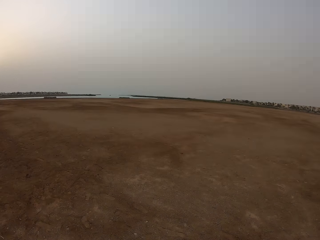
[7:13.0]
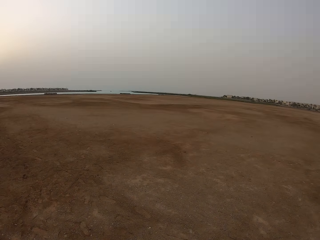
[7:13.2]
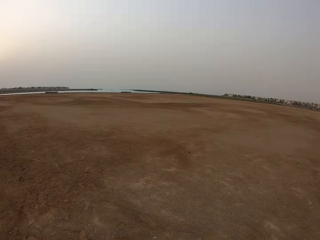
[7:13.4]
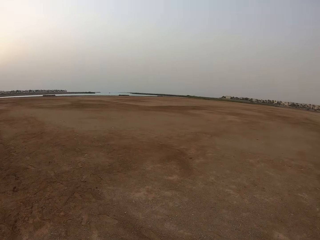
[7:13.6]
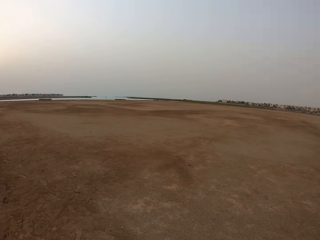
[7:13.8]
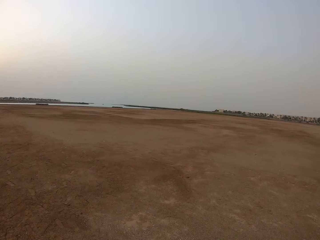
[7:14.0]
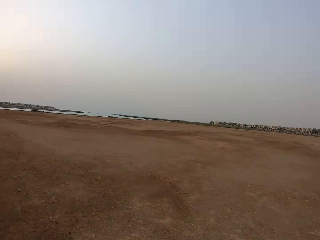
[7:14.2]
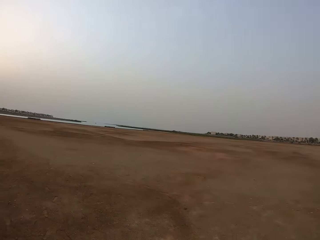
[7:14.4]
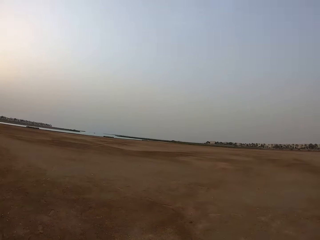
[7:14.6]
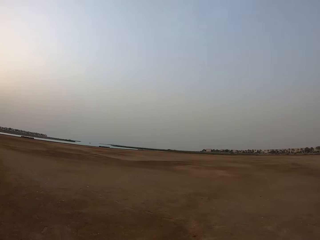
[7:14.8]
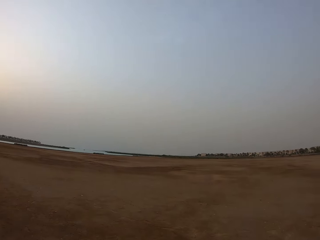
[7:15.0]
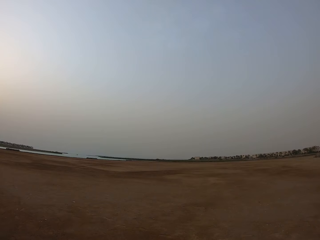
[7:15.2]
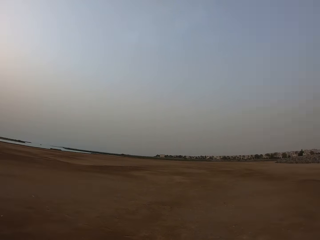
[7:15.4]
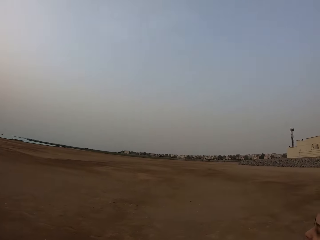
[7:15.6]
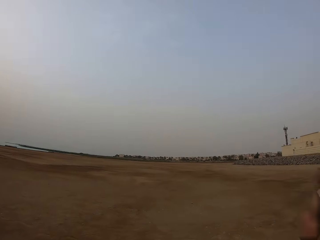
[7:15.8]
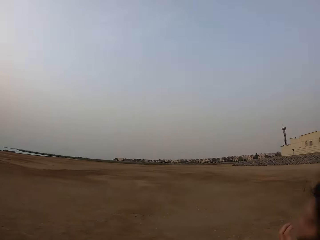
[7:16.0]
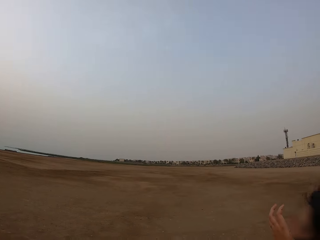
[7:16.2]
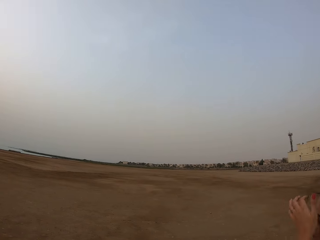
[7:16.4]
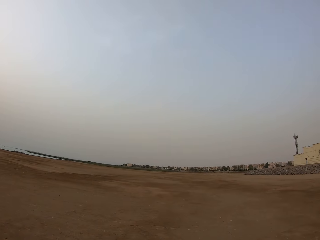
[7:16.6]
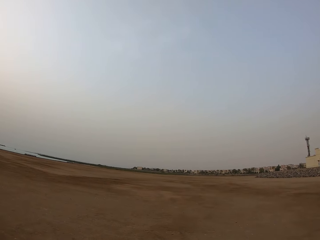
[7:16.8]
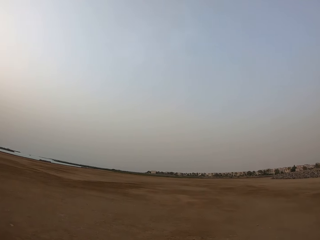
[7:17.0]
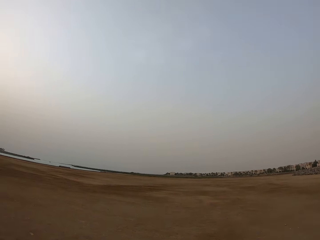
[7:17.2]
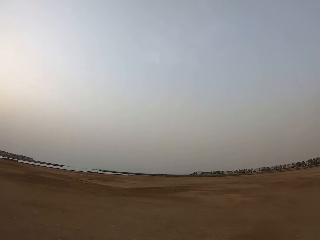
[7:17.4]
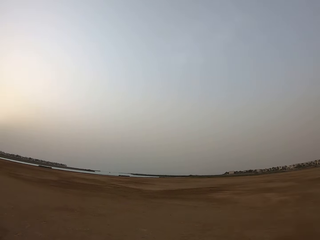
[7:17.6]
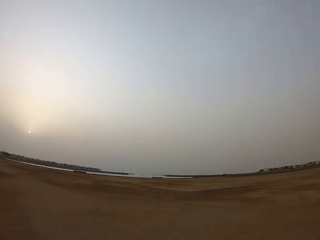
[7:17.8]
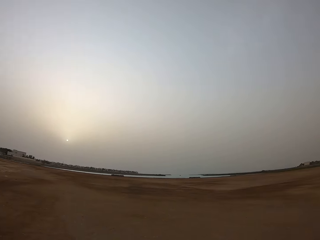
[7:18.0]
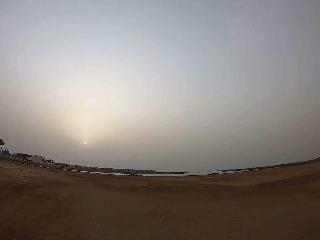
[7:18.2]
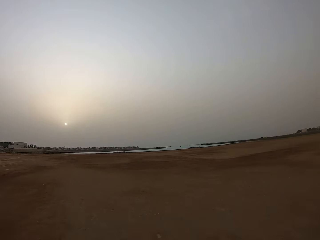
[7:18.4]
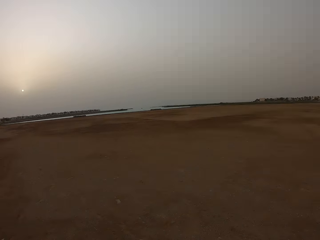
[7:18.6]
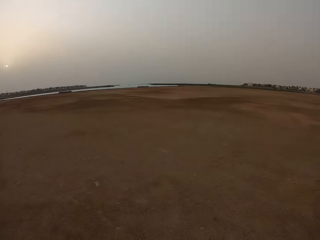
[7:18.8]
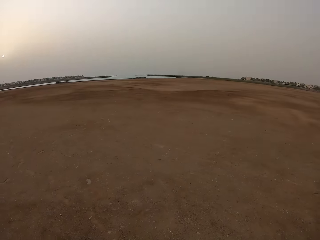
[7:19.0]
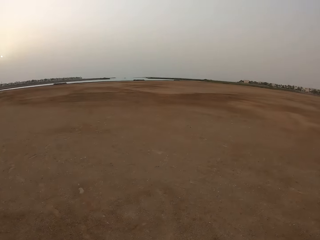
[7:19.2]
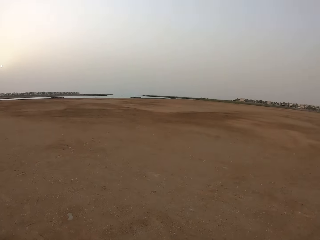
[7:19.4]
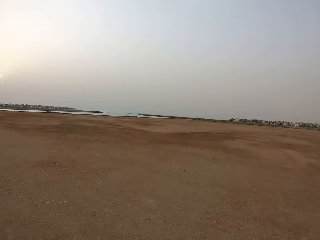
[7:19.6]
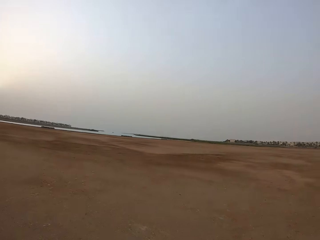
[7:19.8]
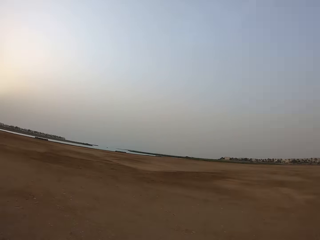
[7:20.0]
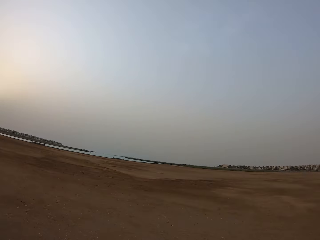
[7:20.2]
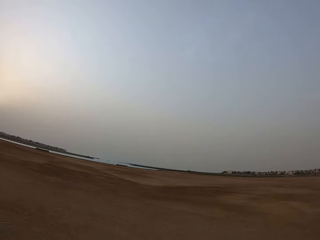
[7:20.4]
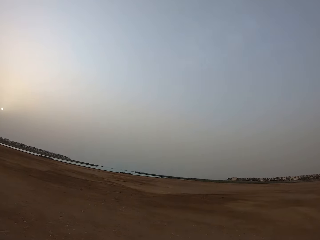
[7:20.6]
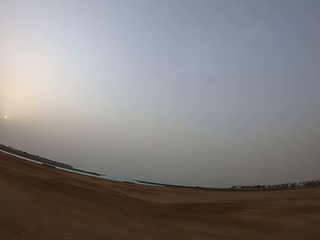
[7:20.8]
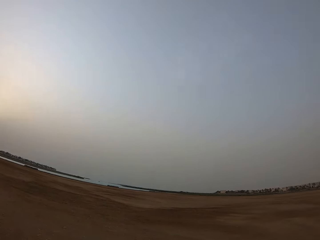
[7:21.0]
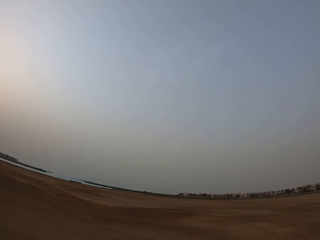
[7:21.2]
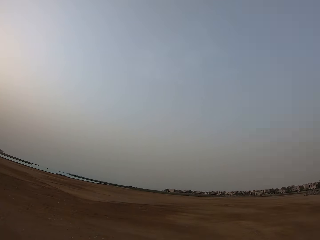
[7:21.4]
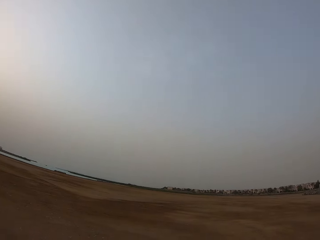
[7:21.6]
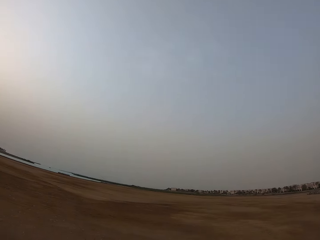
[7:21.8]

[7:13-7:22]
The camera wearer walks with a lady on the field. The lady raises the left hand. The camera wearer walks on the field.

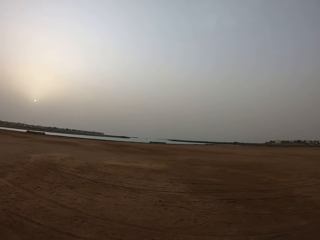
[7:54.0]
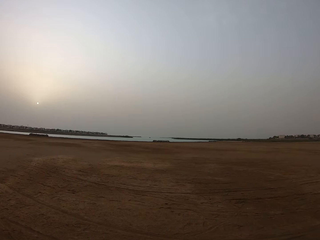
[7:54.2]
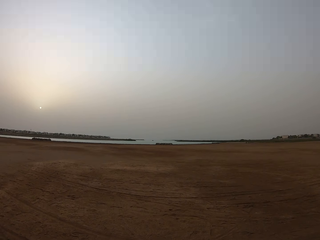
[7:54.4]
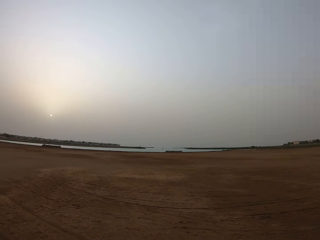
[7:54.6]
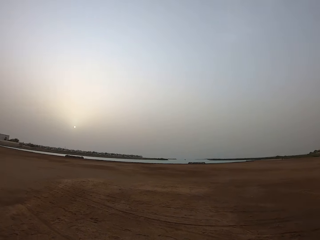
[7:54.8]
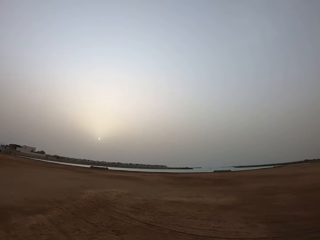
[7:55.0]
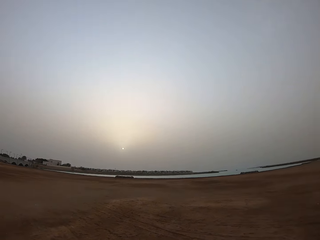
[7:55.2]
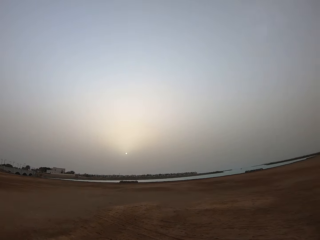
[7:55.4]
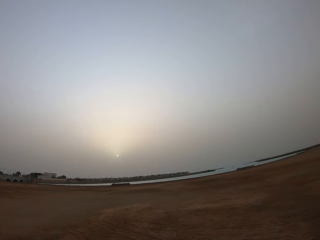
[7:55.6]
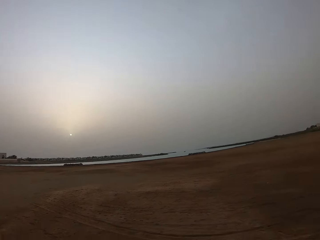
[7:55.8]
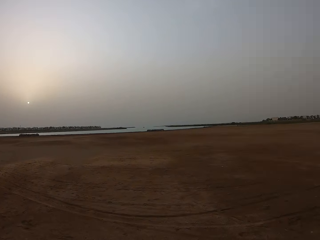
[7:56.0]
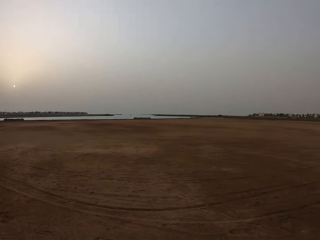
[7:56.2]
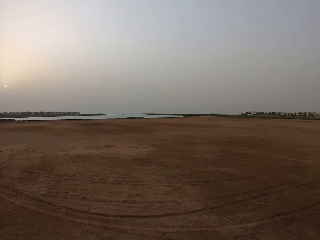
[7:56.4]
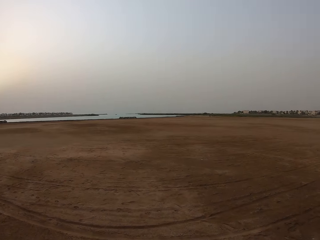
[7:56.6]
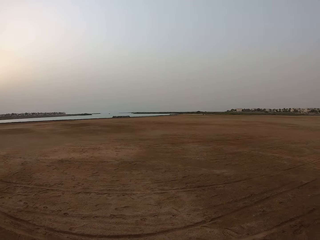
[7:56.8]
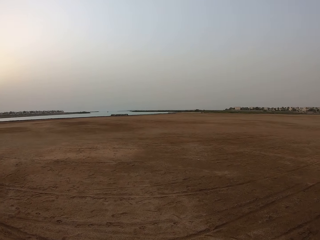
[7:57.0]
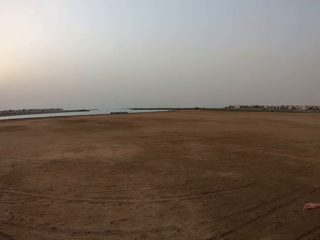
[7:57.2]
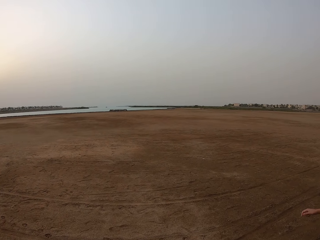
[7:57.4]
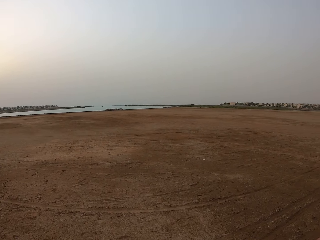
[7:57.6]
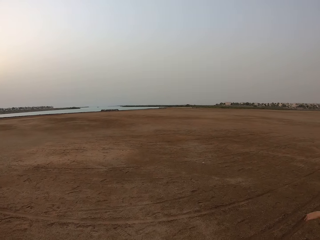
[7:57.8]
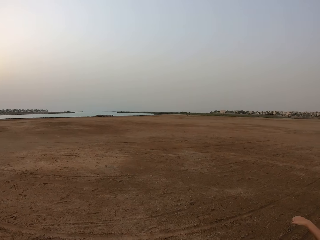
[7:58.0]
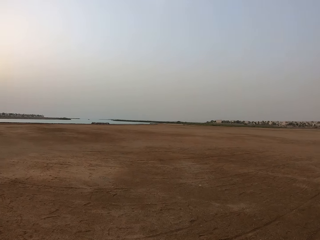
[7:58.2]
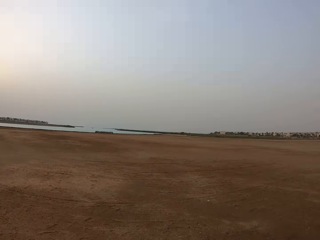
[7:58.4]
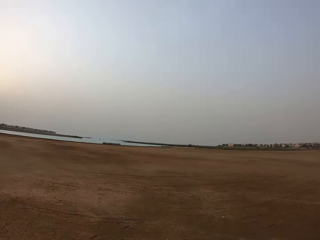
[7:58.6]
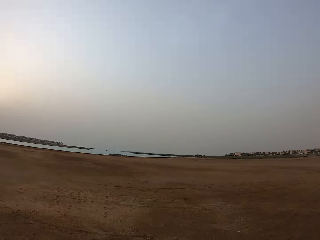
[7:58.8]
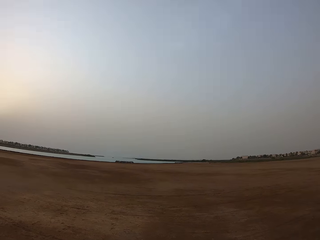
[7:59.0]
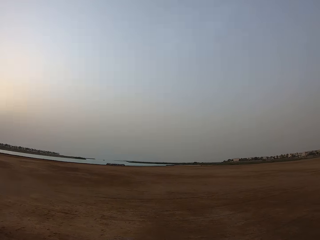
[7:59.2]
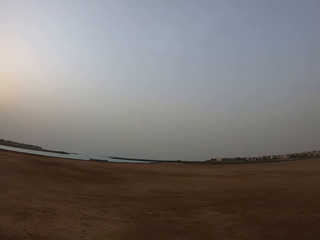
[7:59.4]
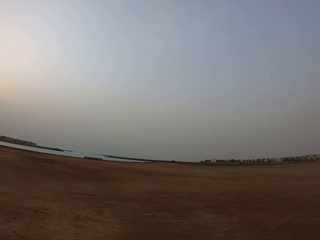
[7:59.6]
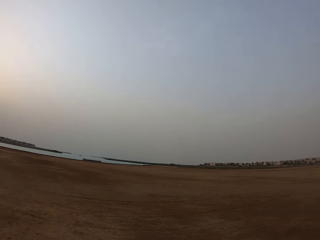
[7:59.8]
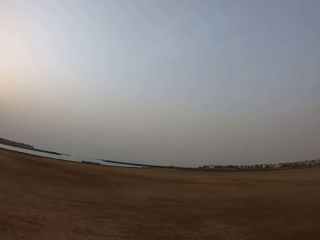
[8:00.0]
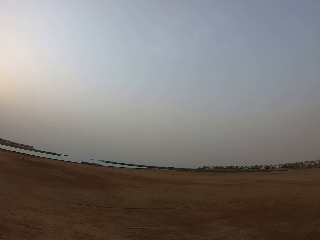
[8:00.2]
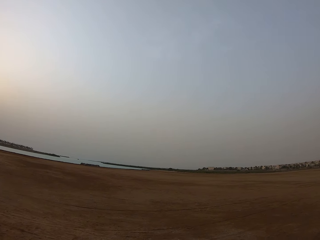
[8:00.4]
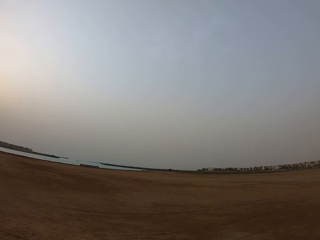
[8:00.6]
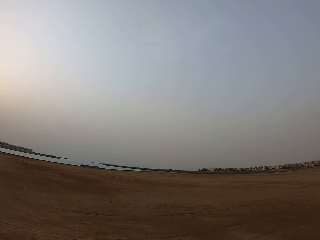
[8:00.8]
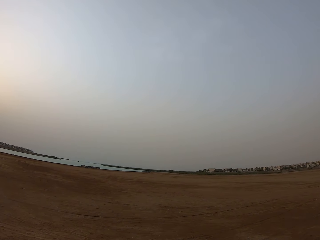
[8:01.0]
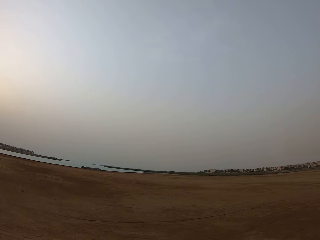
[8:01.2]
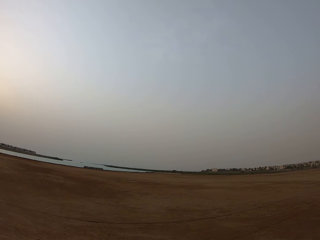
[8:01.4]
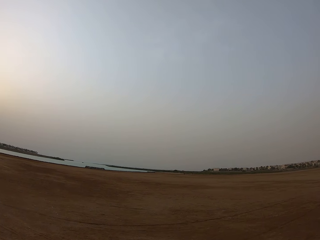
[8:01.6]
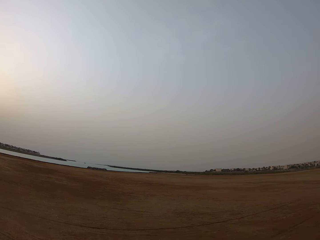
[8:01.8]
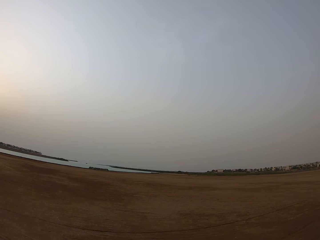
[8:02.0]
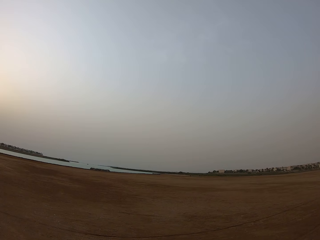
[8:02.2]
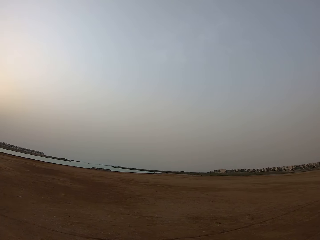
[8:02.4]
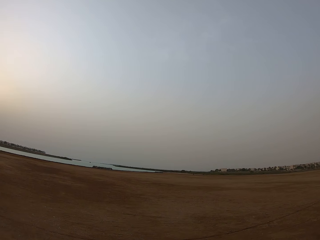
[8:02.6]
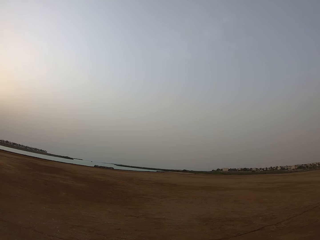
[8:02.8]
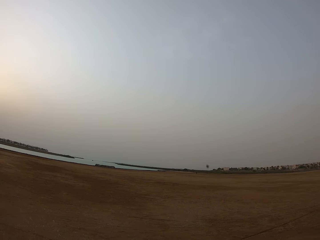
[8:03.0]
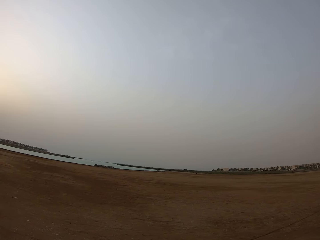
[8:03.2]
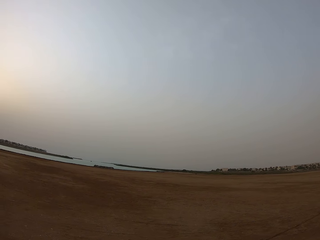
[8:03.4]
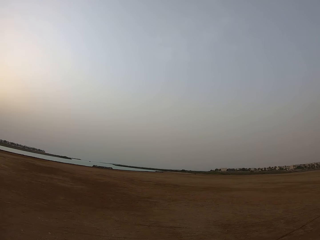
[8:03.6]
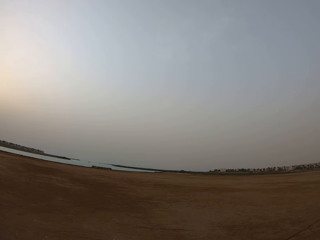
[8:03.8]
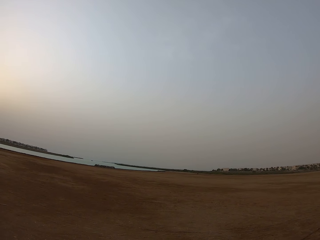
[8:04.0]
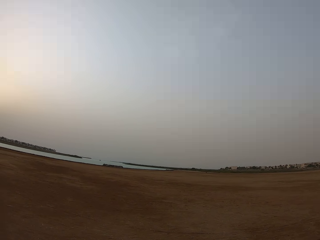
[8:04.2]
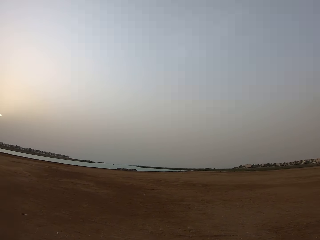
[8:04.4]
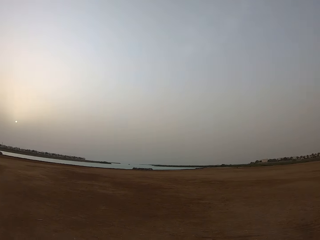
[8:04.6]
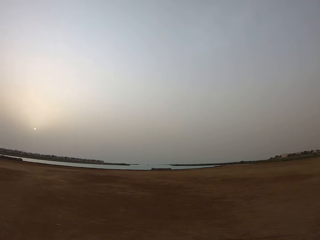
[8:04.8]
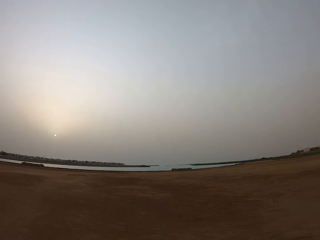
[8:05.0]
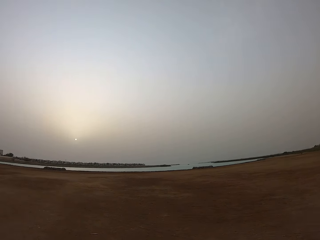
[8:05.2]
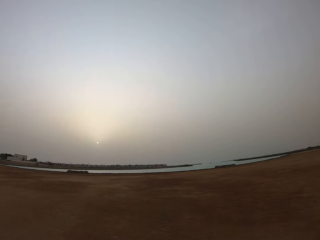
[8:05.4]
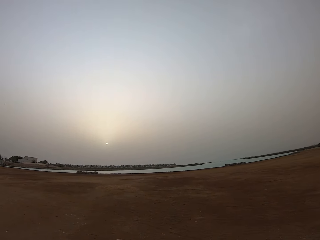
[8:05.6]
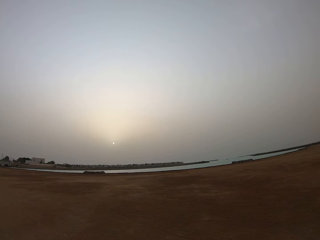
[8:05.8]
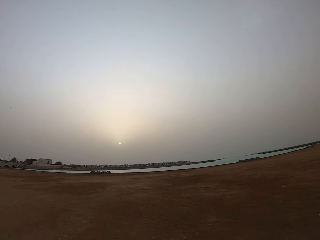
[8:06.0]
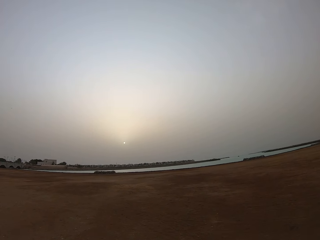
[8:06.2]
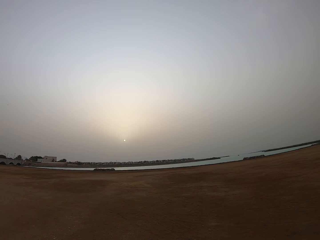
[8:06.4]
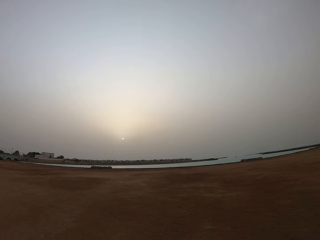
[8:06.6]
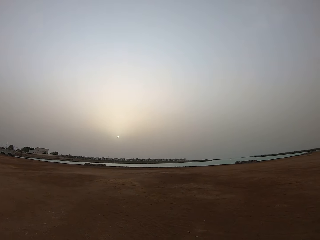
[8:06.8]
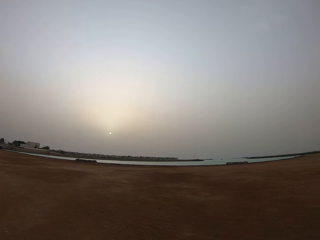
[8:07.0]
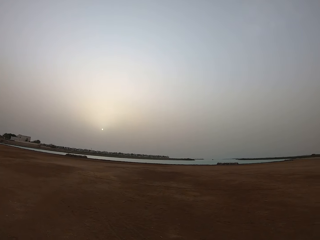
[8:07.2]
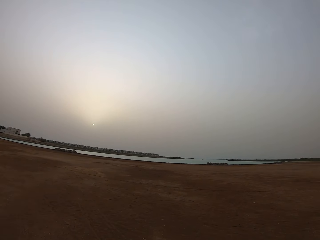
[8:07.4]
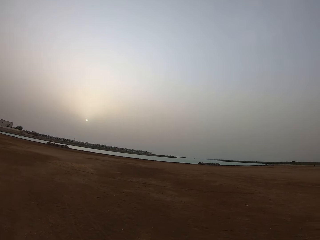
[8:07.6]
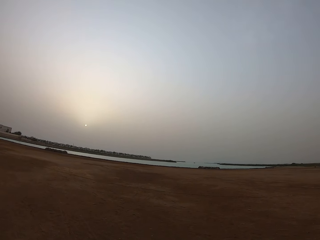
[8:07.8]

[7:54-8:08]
The camera wearer walks with a lady on the field towards the river. They walk on the field.
